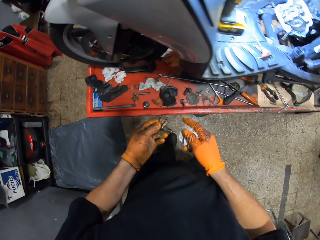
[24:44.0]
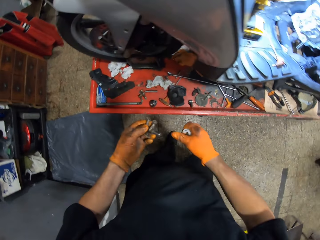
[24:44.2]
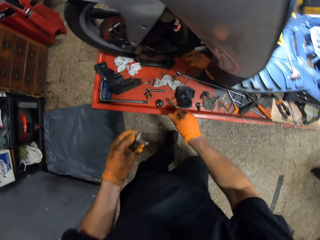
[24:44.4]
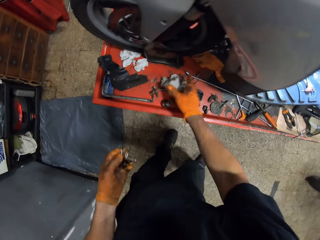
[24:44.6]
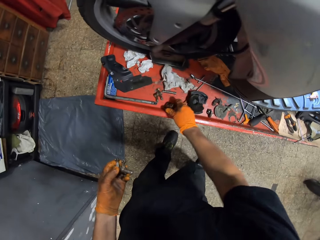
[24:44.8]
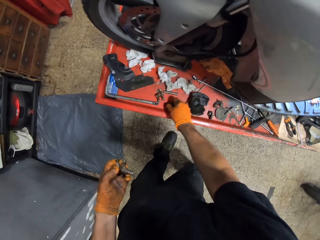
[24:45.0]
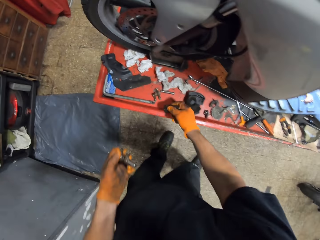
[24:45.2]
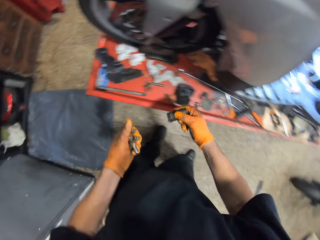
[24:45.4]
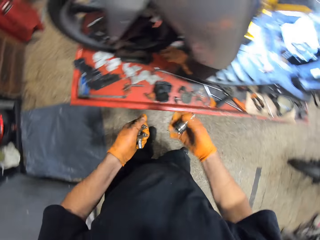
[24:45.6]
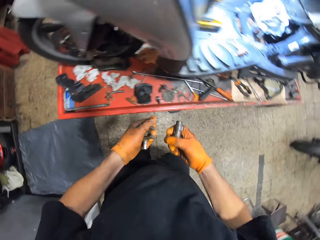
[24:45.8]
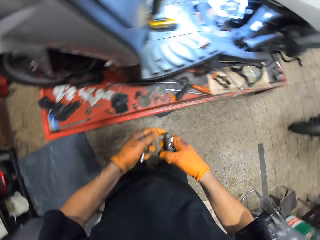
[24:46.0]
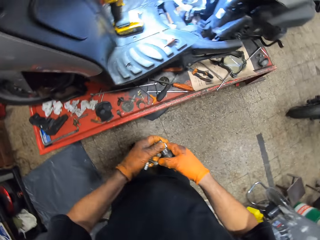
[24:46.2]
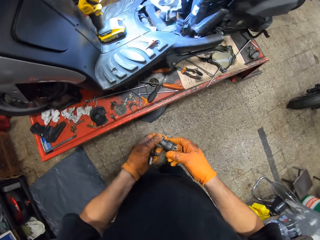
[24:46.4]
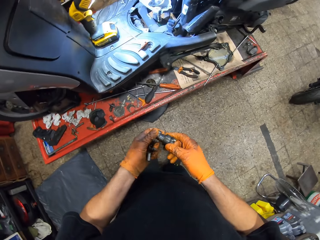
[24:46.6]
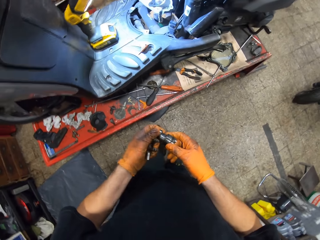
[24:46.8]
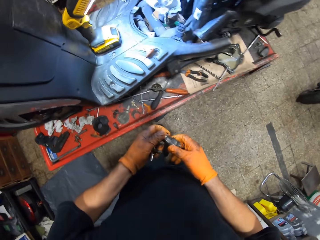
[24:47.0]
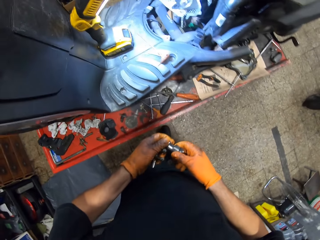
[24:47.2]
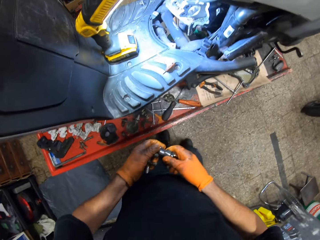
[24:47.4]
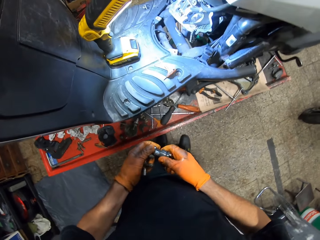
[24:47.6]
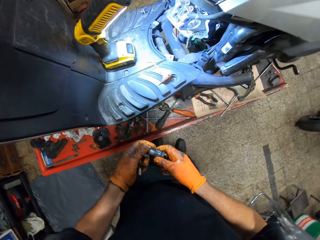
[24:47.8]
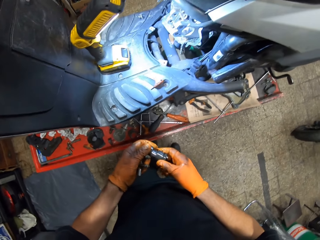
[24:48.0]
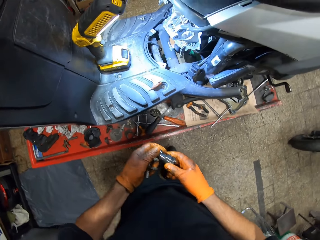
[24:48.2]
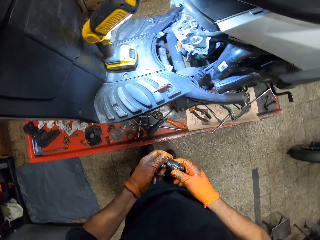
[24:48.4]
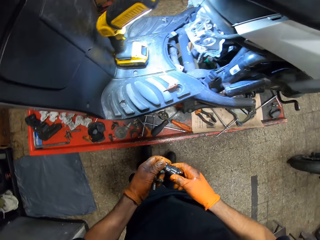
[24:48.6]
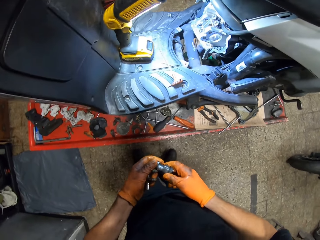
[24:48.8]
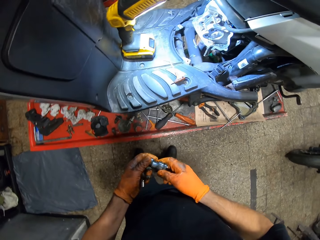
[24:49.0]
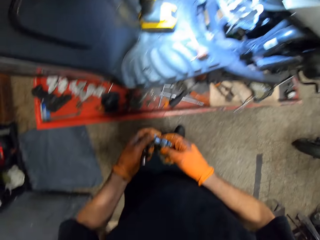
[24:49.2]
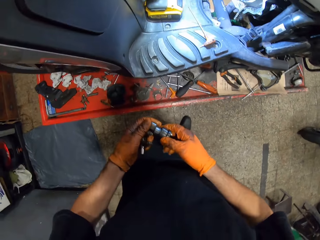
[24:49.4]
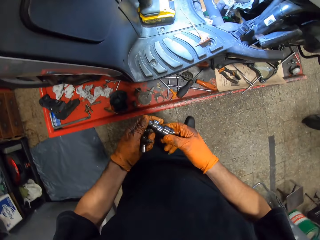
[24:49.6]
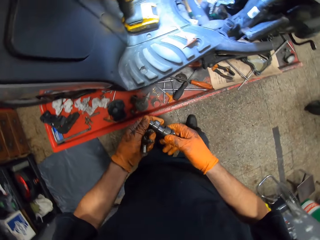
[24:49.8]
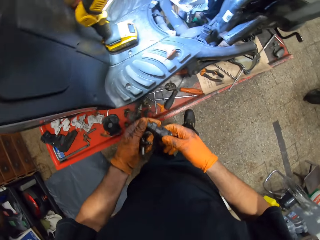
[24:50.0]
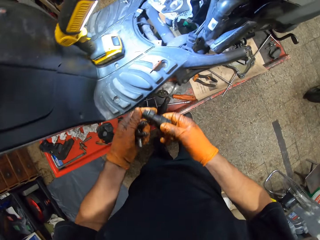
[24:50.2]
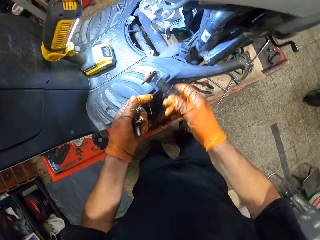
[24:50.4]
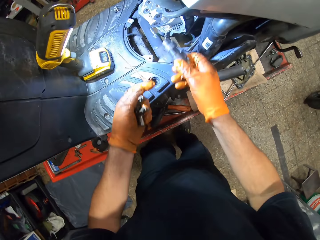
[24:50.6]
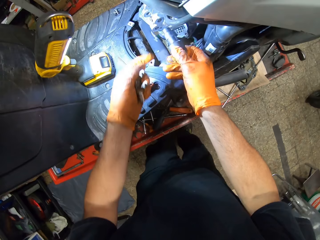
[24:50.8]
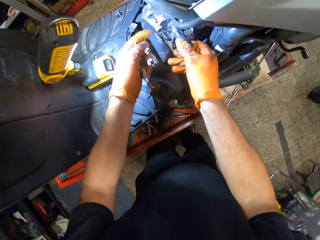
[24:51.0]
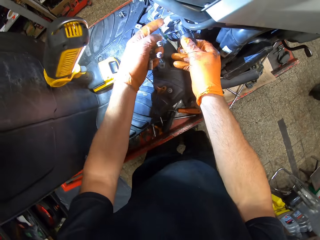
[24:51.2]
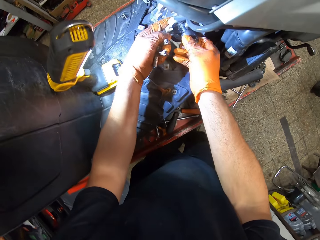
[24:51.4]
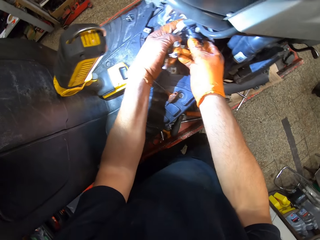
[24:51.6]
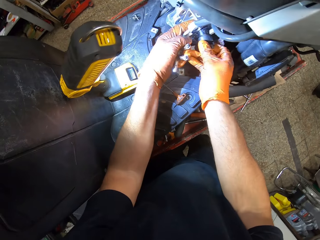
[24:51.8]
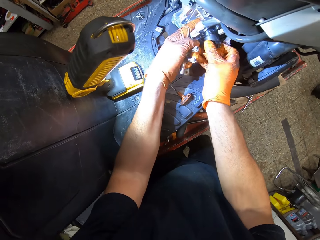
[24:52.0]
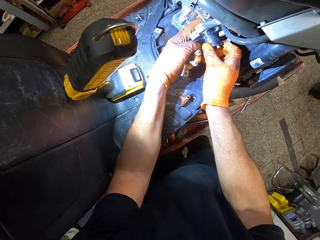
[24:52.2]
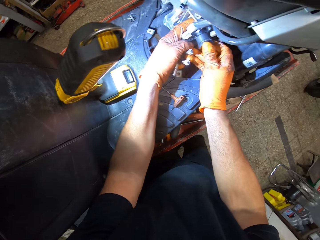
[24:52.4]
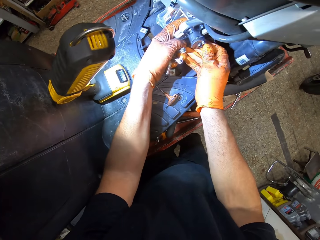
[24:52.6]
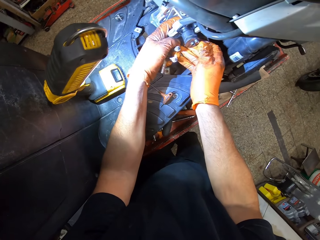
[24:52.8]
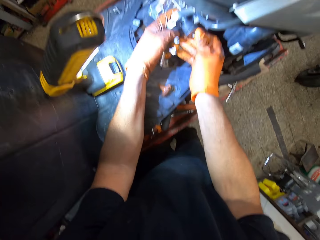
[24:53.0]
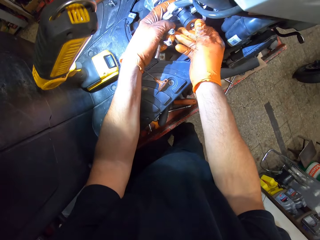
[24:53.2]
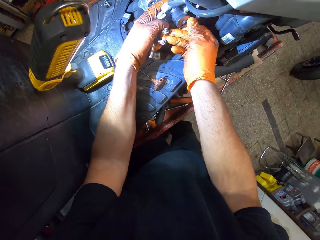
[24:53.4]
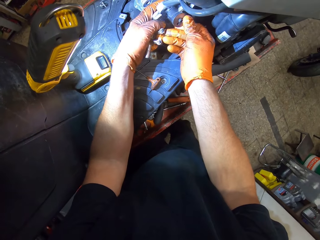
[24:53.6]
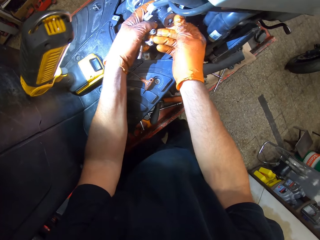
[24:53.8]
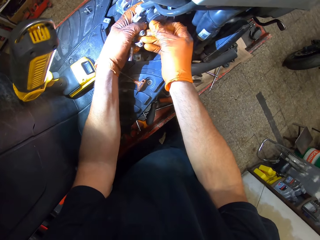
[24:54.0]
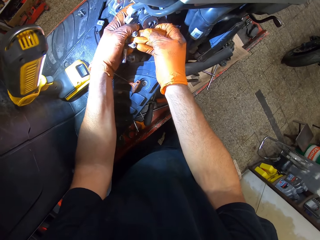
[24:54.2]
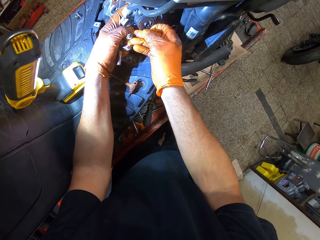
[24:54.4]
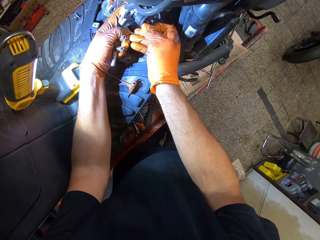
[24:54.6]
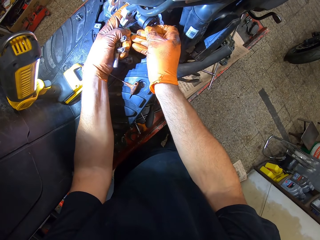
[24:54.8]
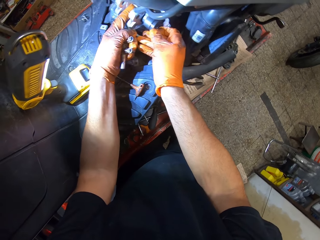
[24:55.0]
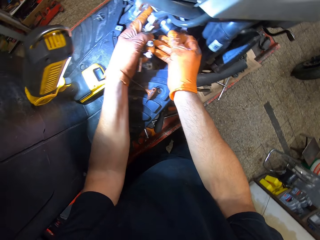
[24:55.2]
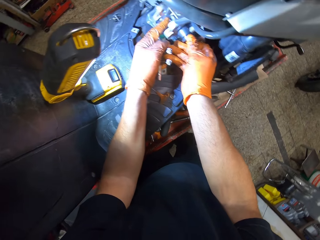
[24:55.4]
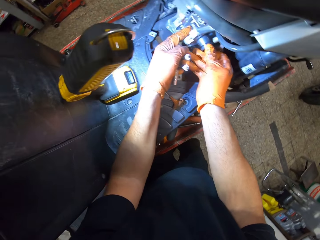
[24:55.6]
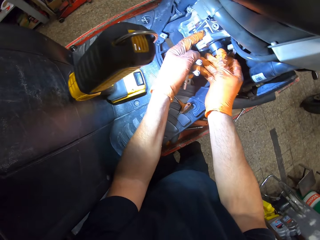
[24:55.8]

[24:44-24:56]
The camera wearer drops the tissue in his gloved right hand on the work table. He picks up a handle bar clamp on the work table with his gloved right hand. He holds the handle bar clamp with both gloved hands. He stares at something. He places the handle bar clamp back in the engine block with his gloved right hand. He touches the engine block with his gloved left hand. He fixes something in the engine.

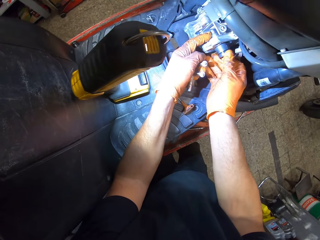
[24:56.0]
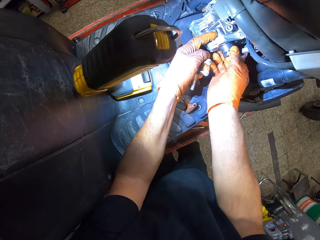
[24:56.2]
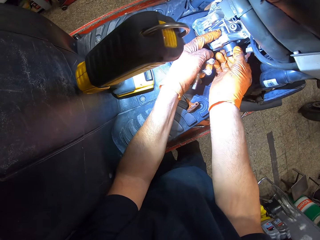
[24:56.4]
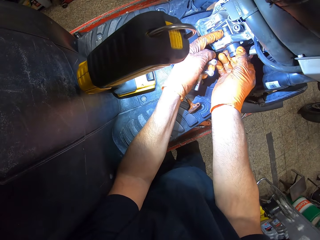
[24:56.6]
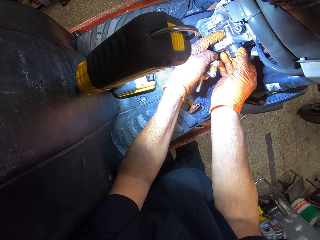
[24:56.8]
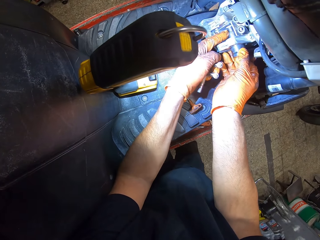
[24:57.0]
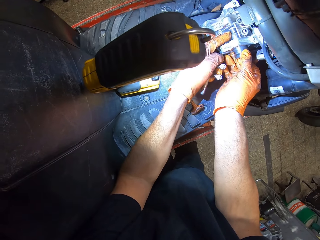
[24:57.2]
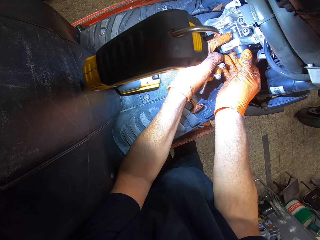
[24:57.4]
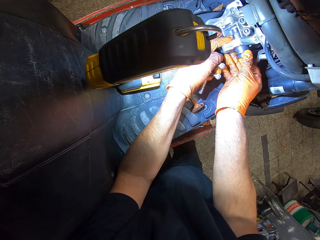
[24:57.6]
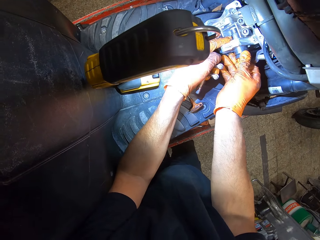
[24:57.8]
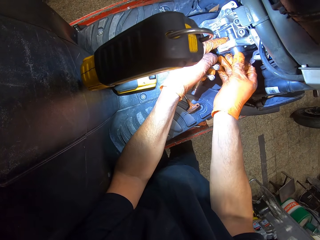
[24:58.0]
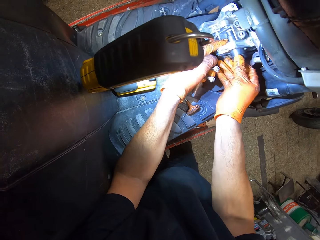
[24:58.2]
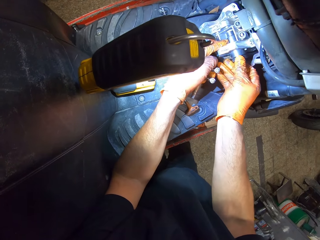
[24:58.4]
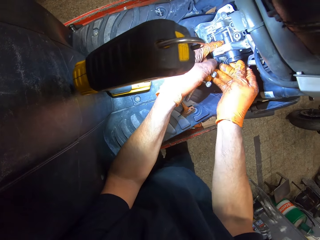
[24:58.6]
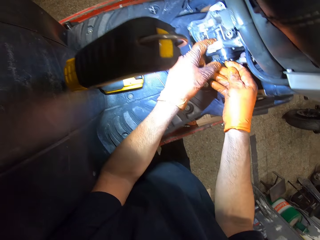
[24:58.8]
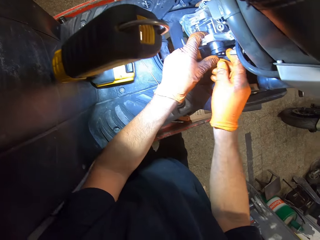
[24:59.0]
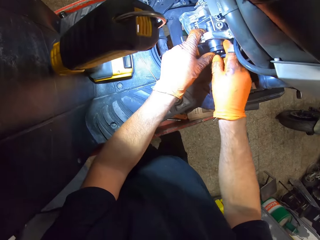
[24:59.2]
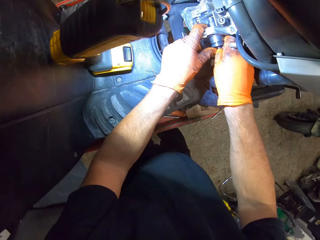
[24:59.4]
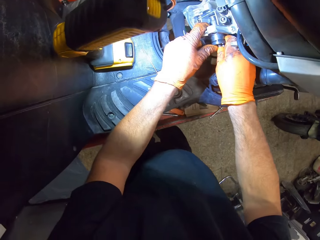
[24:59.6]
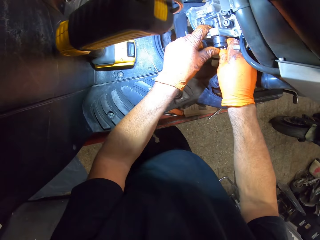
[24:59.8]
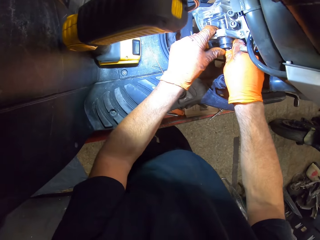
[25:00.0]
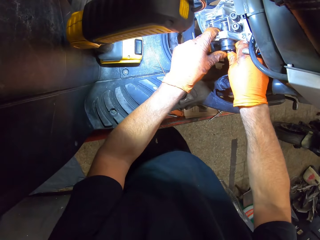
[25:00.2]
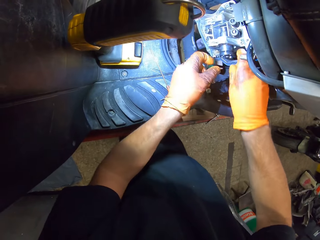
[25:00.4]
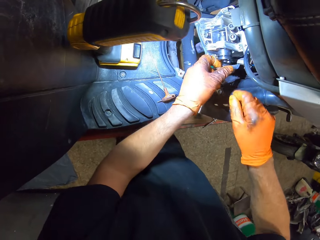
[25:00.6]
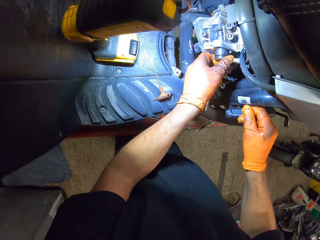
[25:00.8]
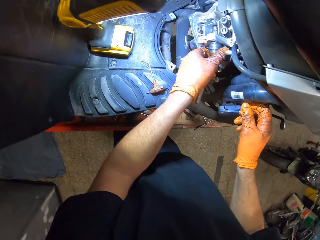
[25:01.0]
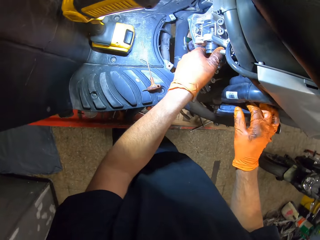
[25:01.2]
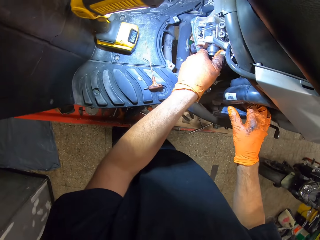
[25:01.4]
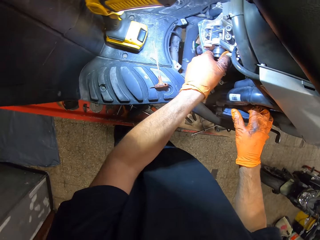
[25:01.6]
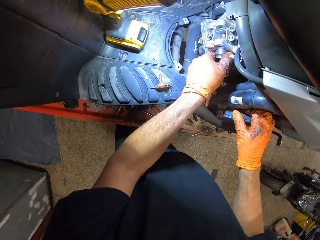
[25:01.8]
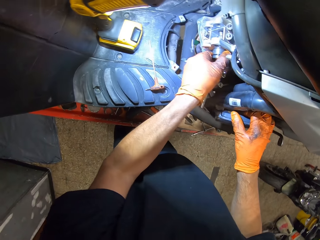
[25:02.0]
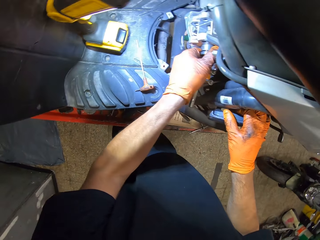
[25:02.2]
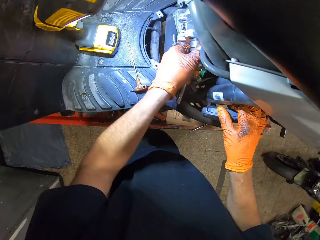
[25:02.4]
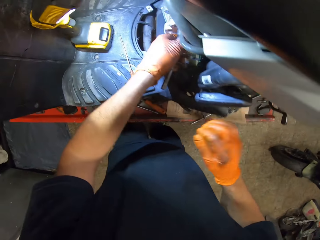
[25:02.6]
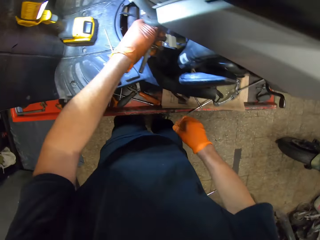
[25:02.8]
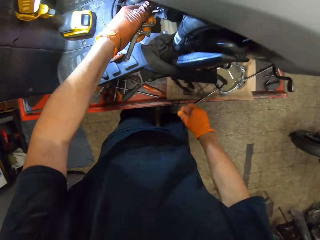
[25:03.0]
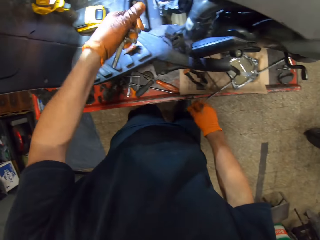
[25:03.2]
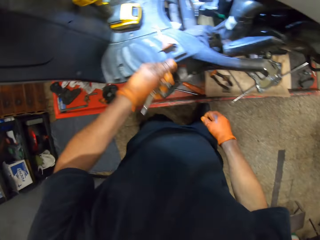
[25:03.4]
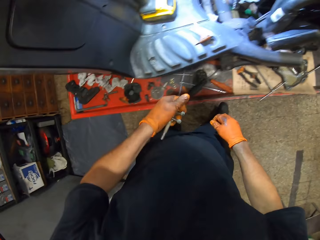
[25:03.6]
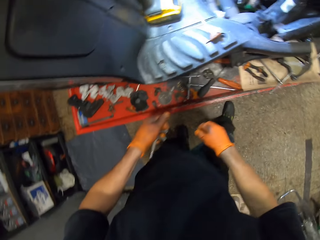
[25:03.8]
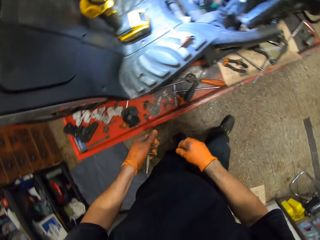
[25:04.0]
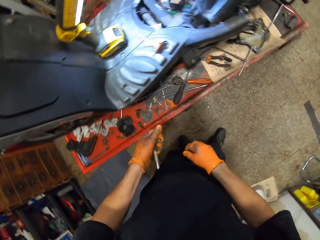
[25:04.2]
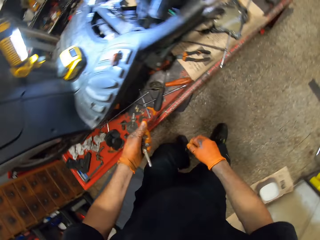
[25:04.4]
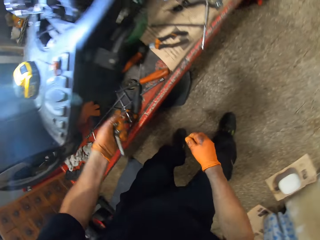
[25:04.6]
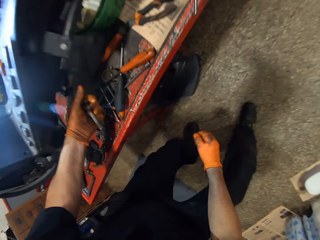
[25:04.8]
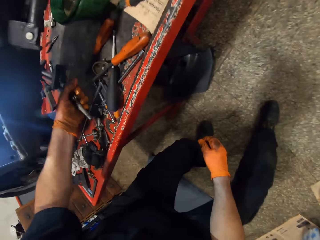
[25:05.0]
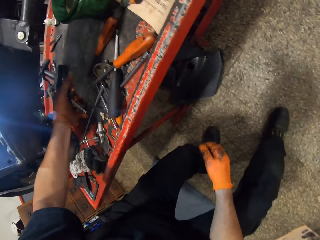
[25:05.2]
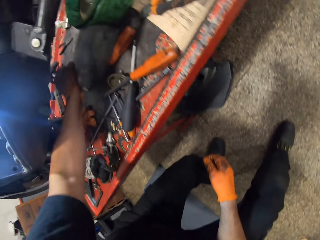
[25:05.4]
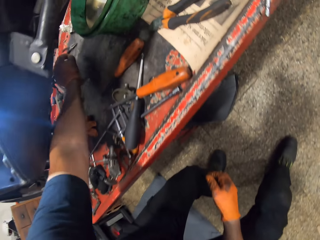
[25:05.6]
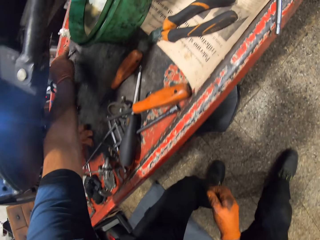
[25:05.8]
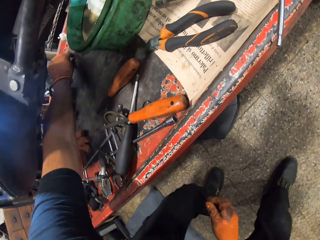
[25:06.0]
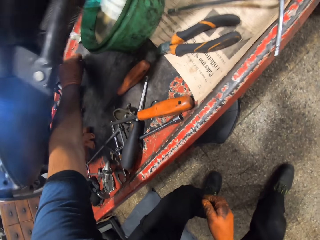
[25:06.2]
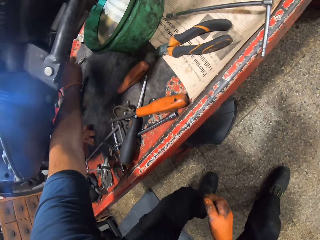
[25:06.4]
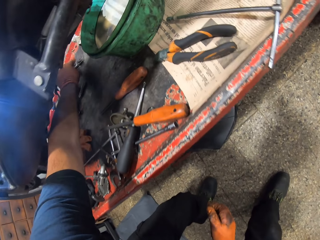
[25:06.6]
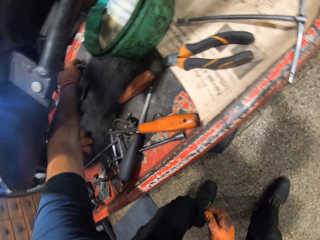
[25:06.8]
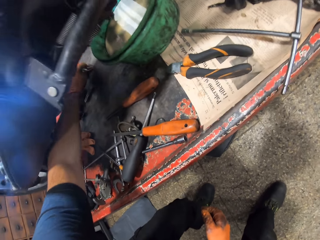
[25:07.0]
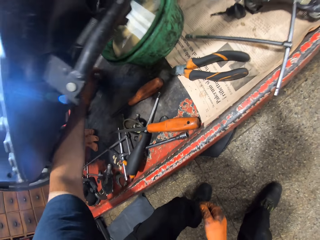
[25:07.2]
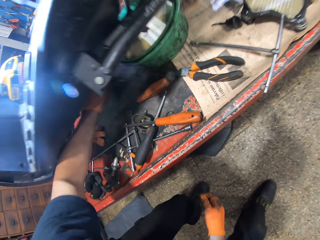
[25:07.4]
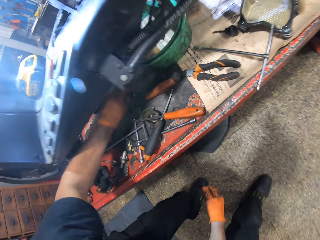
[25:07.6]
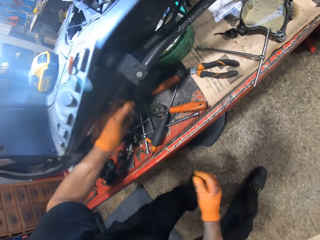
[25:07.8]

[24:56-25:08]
The camera wearer pushes the handle bar clamp in the engine with his gloved left hand. He places his gloved right hand on the motorcycle. He takes off the hands from something. He picks up a nose plier on the work table with his gloved left hand. He drops the metal in his gloved left hand on the work table.
